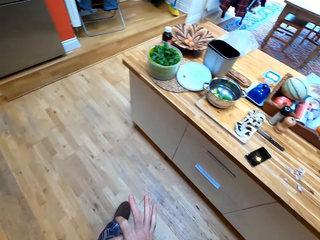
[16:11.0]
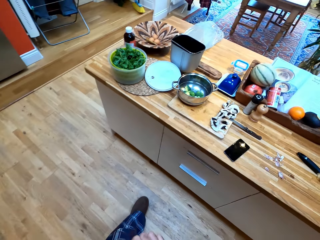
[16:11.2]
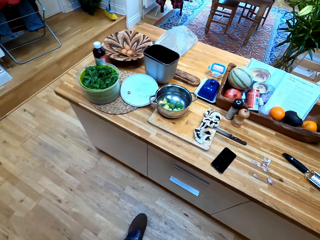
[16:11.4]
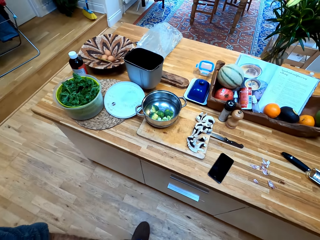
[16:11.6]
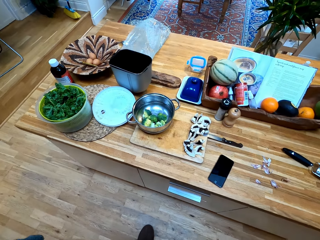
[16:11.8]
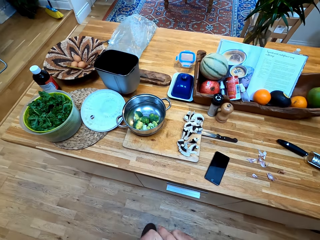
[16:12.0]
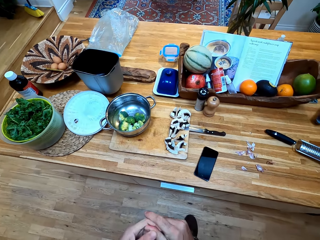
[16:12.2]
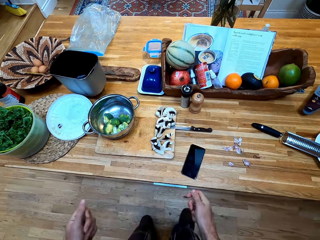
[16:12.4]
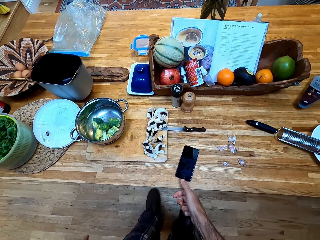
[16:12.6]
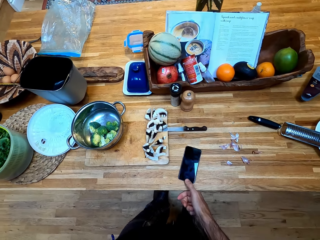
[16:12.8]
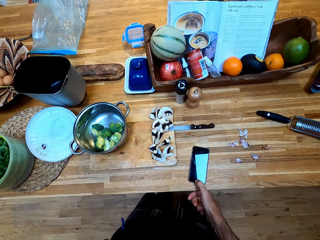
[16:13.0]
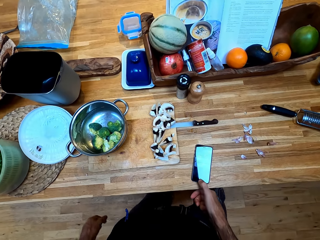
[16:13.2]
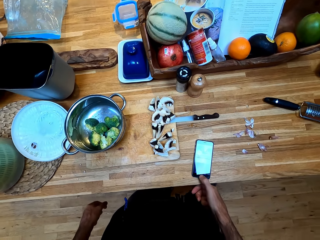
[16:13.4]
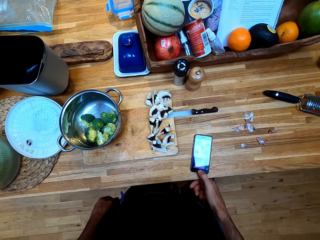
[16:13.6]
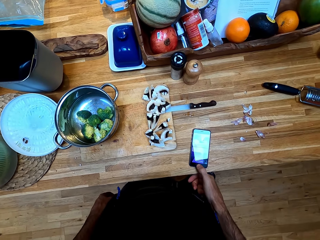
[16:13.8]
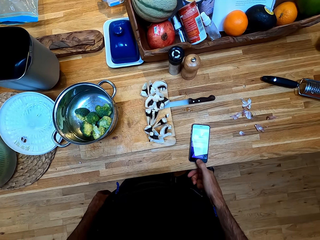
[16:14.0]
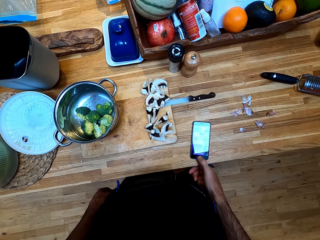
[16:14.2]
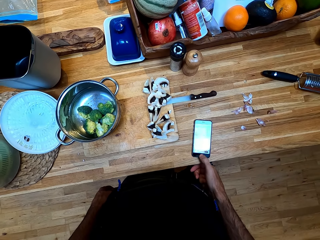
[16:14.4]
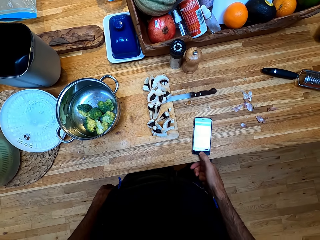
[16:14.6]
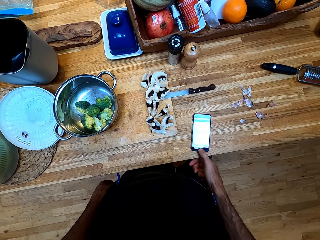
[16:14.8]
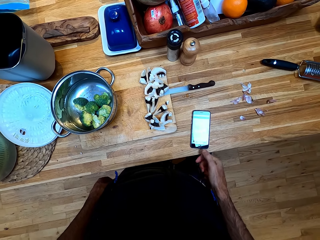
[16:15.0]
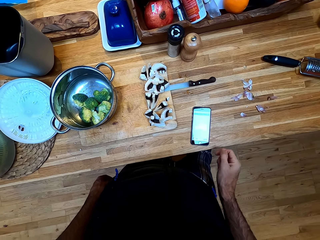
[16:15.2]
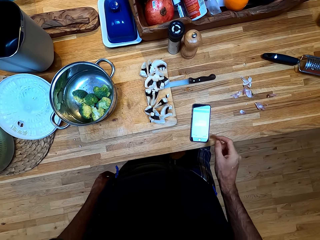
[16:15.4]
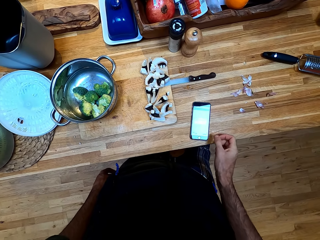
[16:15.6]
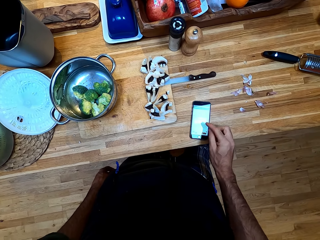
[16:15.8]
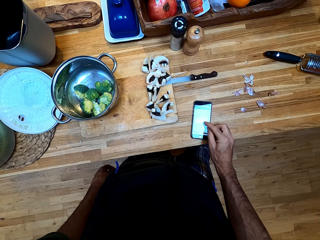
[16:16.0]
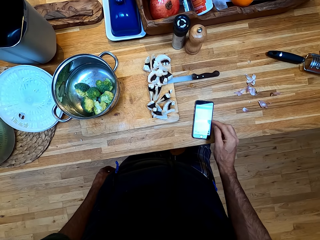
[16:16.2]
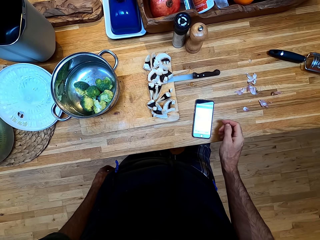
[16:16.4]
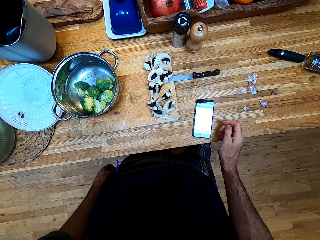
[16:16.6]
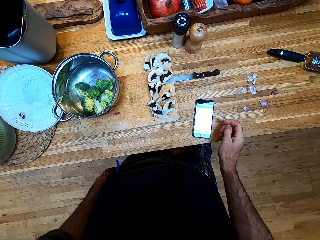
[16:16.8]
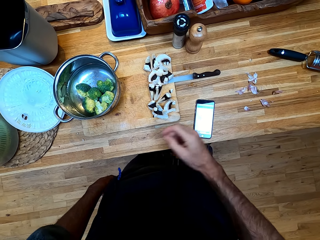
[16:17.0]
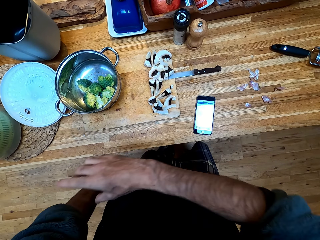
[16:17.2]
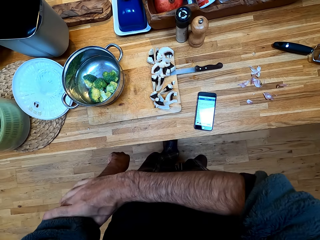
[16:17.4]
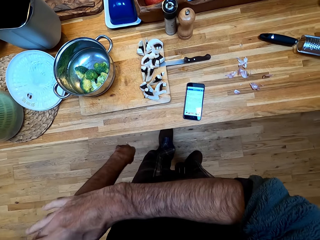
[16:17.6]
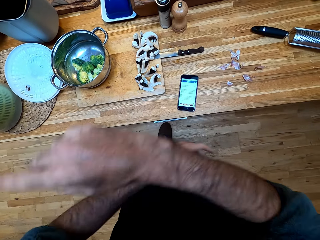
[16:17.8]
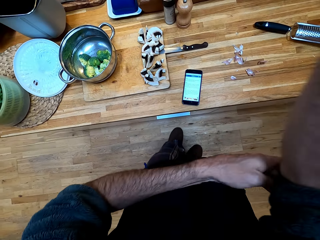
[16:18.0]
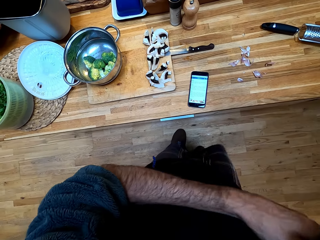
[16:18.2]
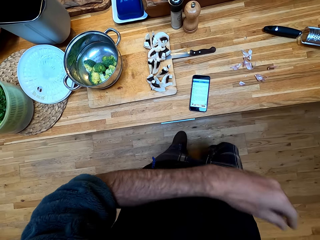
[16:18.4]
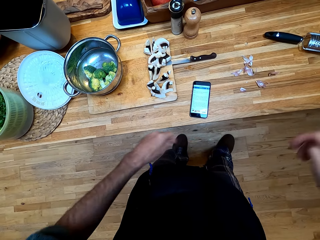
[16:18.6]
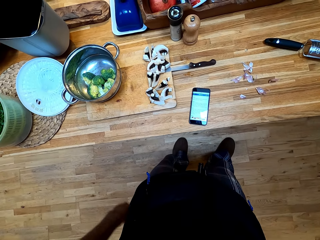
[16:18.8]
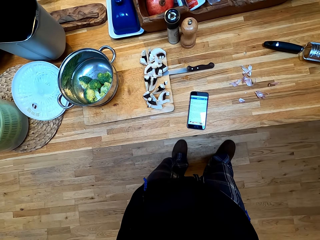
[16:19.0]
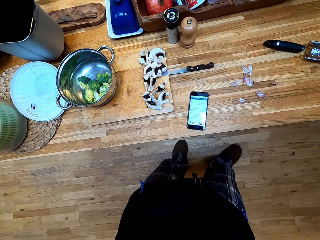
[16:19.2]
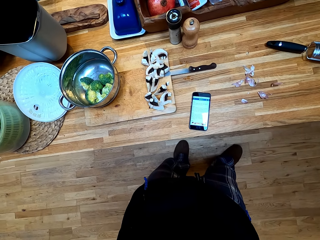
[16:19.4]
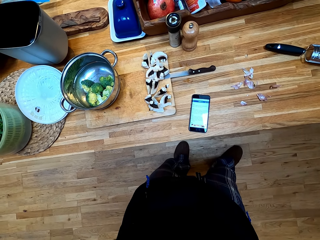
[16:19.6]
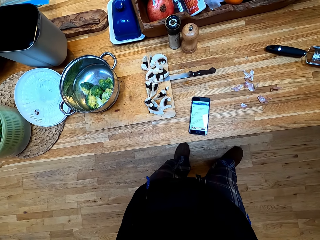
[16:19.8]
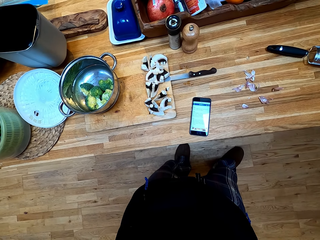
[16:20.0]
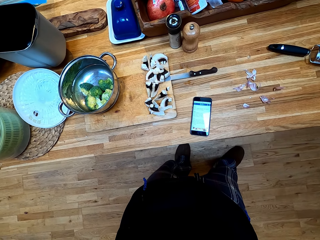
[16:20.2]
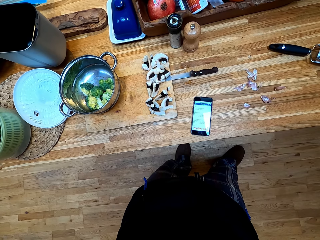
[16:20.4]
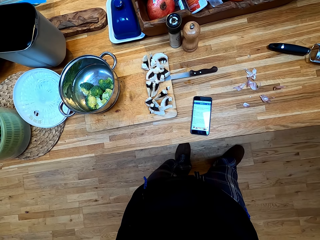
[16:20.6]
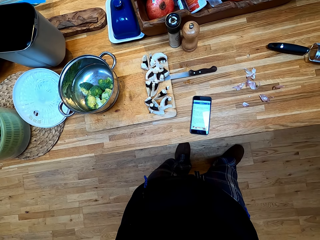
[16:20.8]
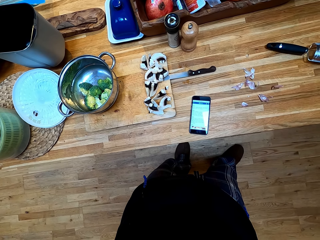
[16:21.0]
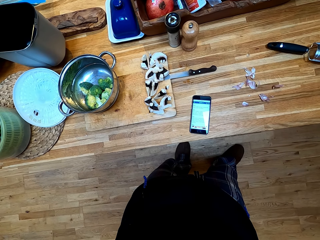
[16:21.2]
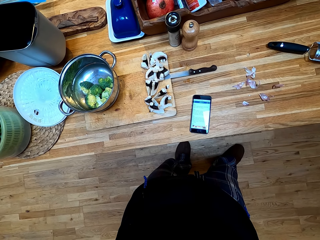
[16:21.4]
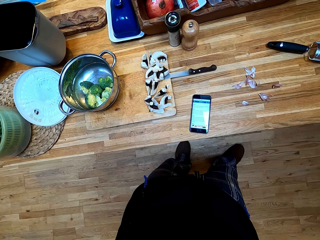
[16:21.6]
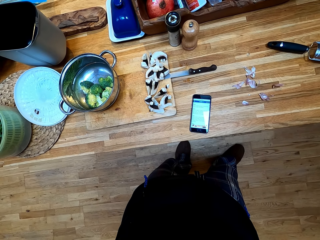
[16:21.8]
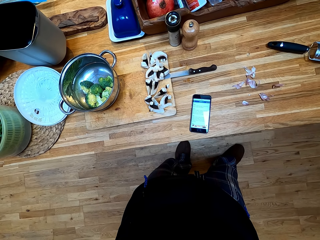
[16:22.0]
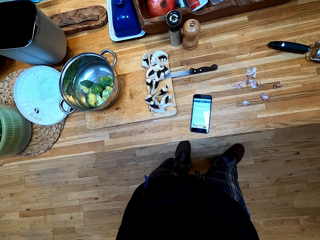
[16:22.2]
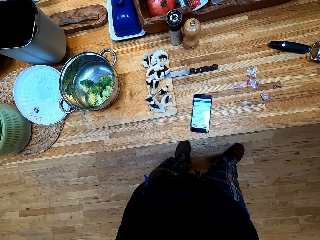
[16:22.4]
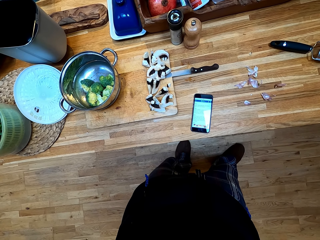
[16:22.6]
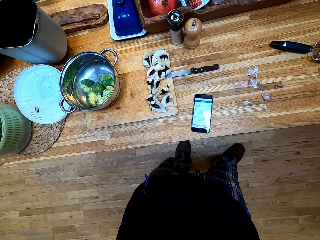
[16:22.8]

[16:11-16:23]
The camera wearer walks. He presses the home button on the phone. He dials the phone. He swipes on the phone's screen. He pulls the sleeves of the sweater top. He folds his sweater. He looks at the phone.

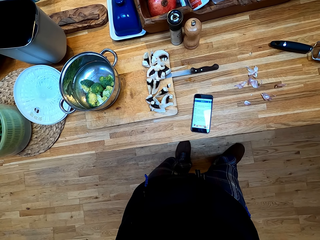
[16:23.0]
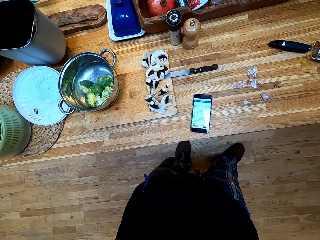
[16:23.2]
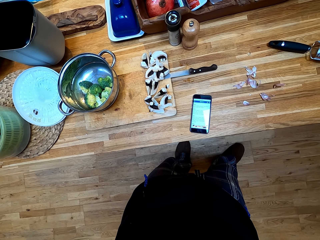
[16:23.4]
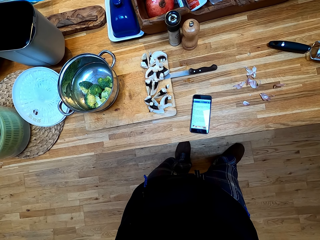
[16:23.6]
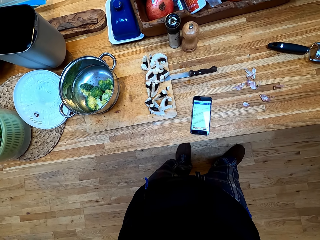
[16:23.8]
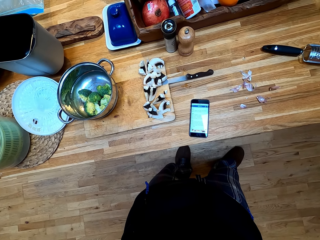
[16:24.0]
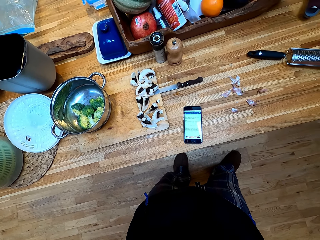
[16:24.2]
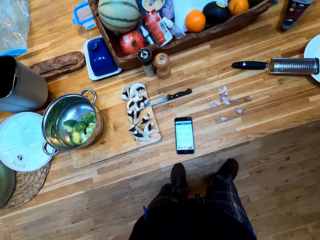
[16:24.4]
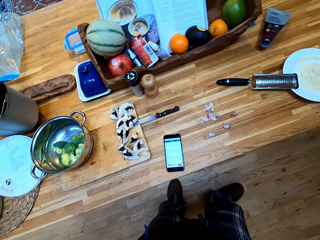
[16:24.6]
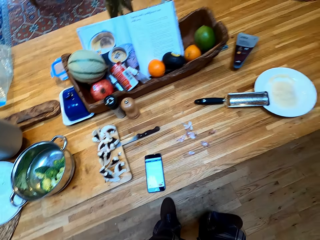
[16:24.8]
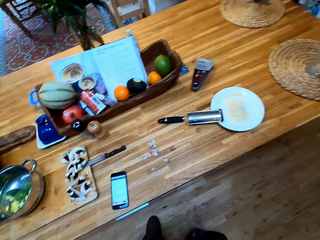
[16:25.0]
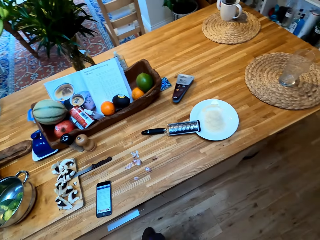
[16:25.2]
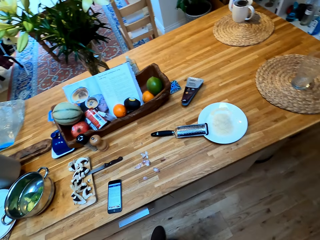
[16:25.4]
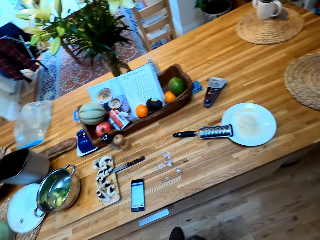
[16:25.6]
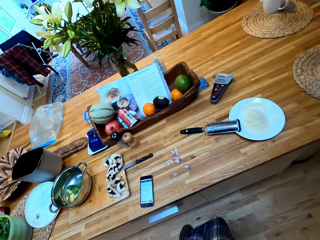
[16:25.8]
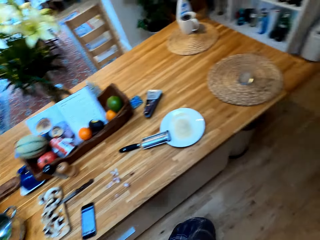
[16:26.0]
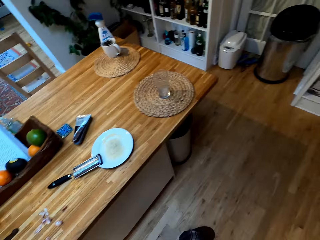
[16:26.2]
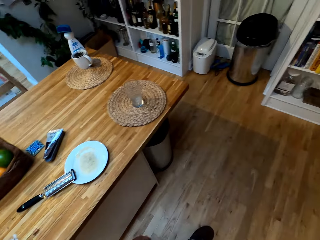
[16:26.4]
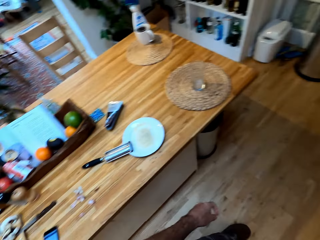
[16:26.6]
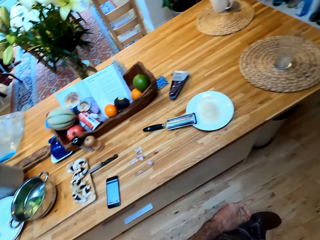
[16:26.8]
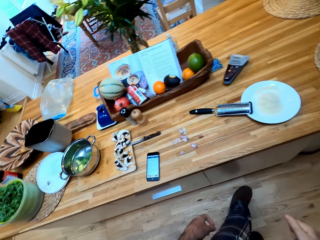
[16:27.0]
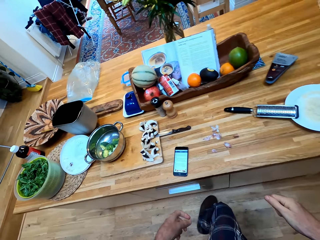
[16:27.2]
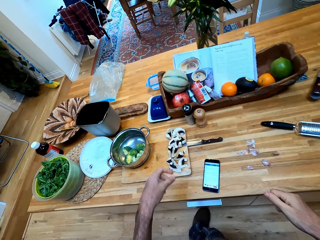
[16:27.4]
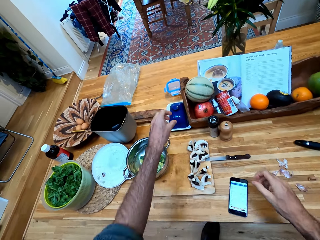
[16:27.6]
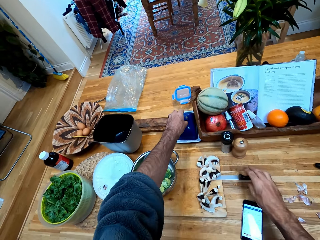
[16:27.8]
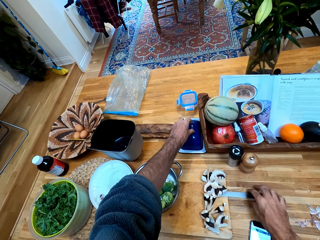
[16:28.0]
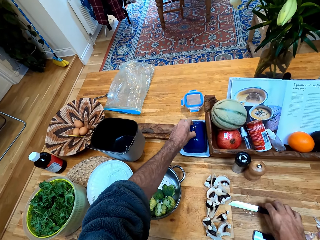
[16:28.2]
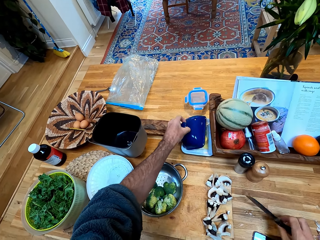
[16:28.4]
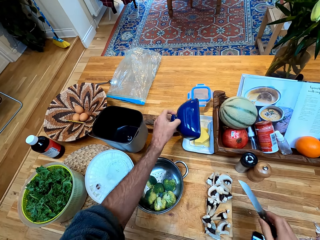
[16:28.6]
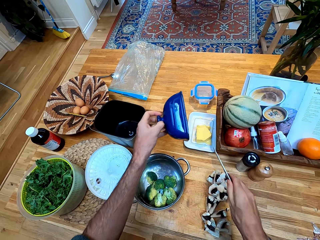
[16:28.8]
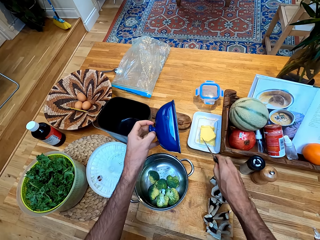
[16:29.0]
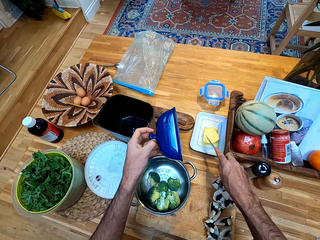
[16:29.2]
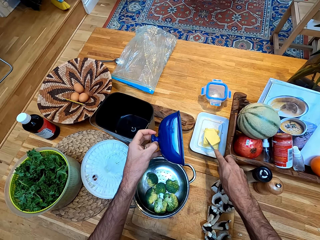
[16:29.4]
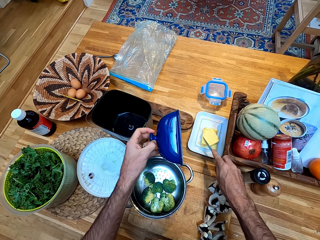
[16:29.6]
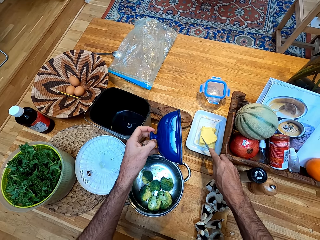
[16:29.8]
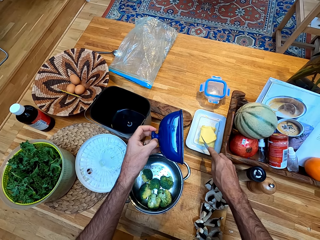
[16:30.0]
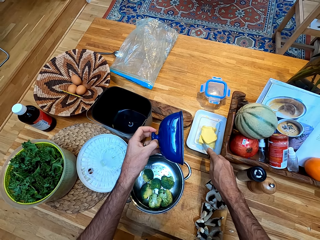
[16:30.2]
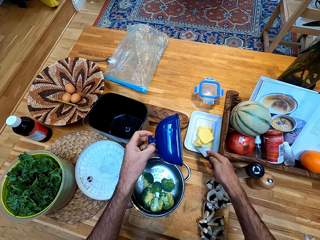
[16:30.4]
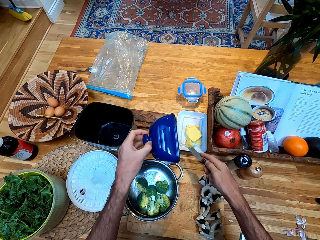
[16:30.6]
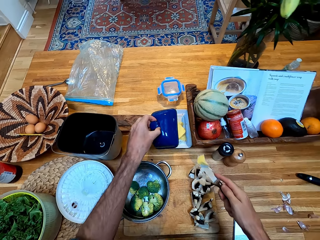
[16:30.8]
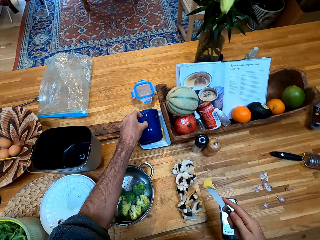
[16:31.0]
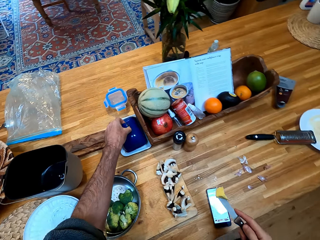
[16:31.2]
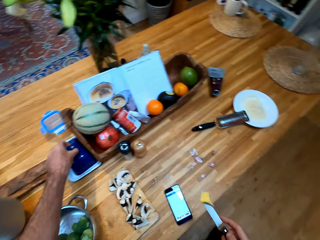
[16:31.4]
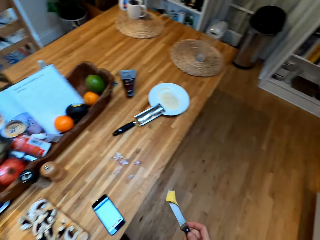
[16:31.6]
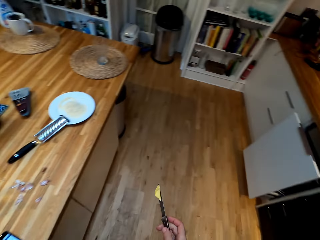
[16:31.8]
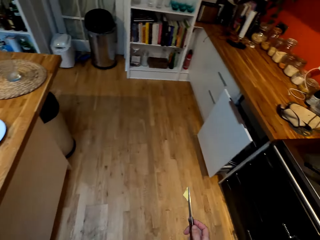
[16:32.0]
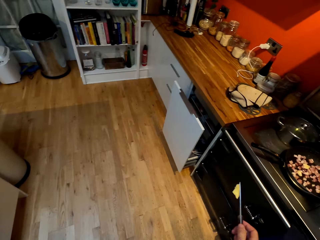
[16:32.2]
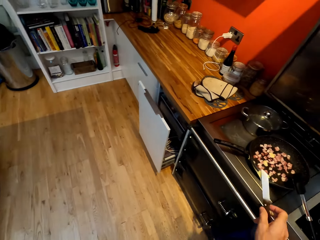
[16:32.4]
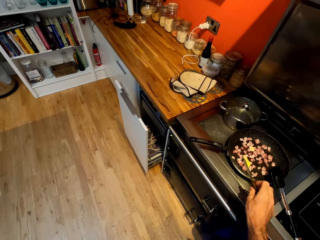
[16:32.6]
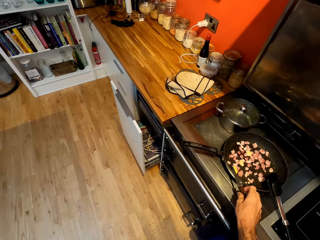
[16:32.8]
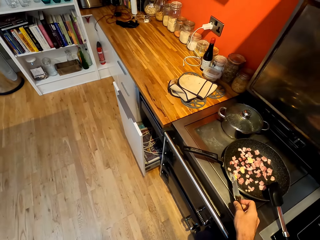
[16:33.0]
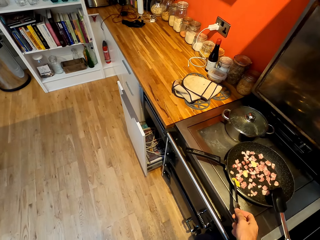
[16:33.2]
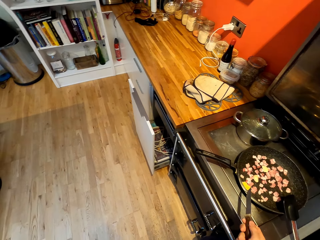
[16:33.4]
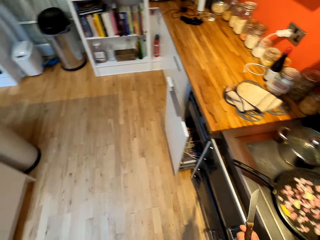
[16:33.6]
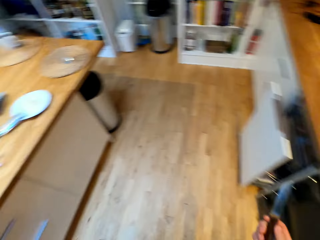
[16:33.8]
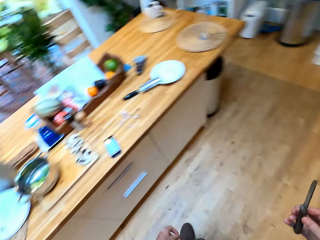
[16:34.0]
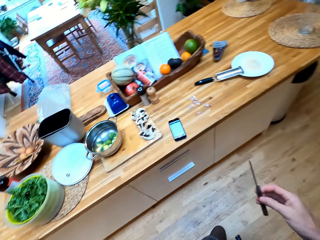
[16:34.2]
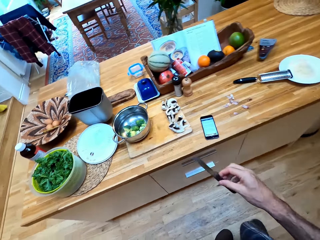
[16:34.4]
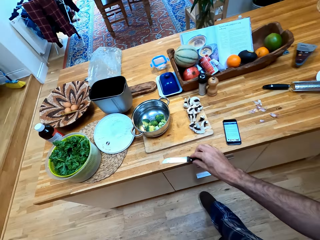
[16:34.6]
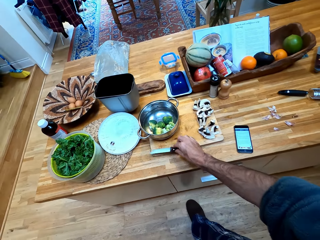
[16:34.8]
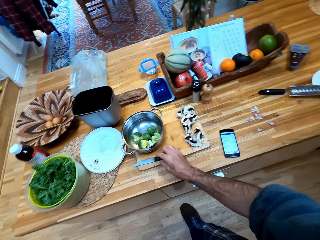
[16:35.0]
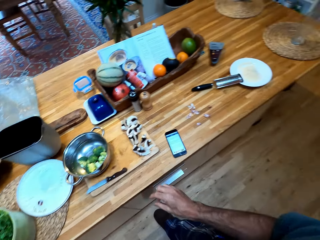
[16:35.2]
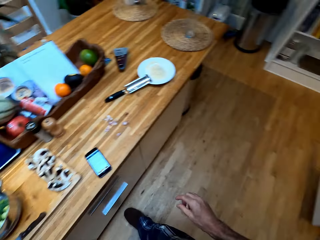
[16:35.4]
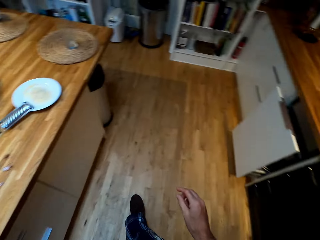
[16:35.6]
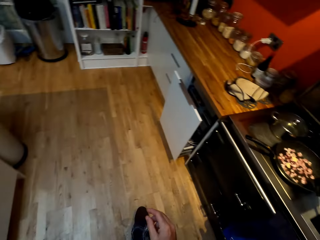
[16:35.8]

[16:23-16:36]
The camera wearer stares at the phone. They move around the kitchen. They pick the knife. They open the lid. They cut the butter with the knife. They cover the butter with the lid. They walk. They put the butter in the frying pan. They walk. They put the knife on the chopping board.
